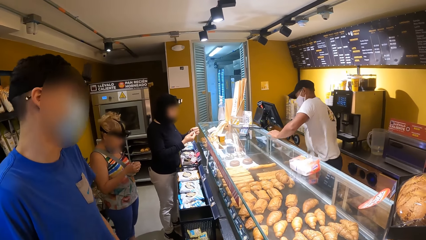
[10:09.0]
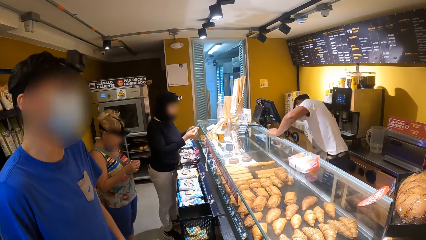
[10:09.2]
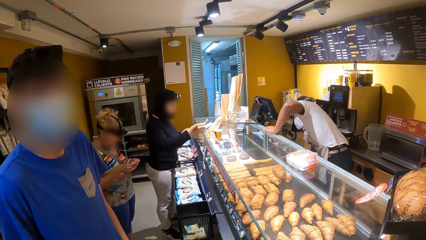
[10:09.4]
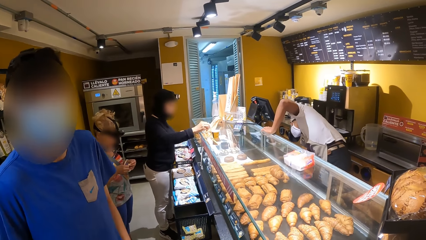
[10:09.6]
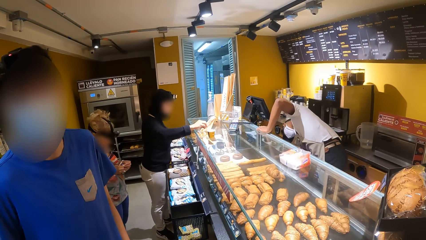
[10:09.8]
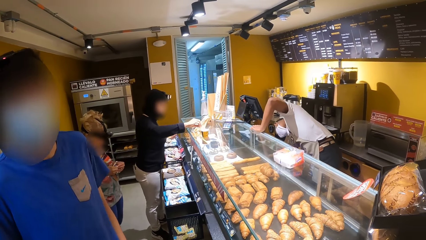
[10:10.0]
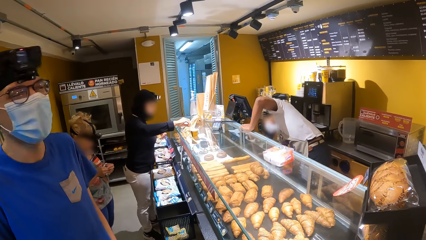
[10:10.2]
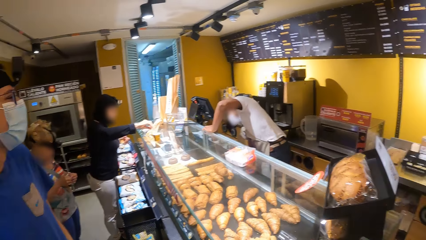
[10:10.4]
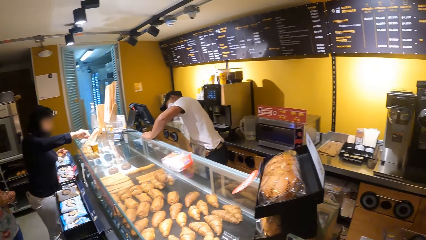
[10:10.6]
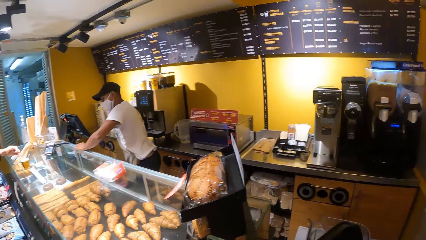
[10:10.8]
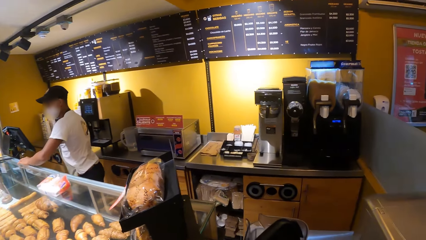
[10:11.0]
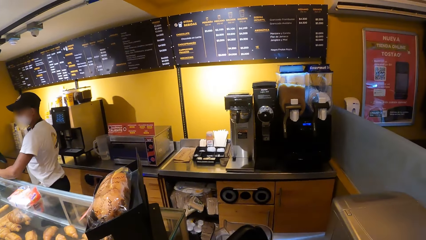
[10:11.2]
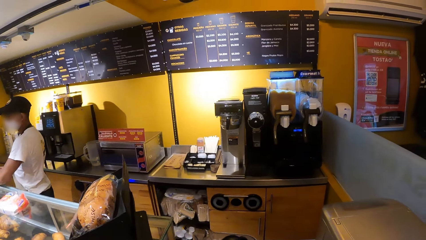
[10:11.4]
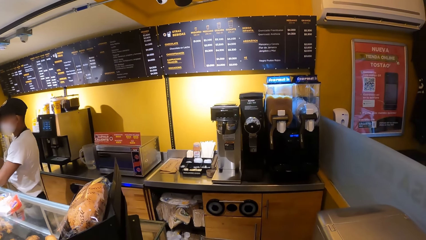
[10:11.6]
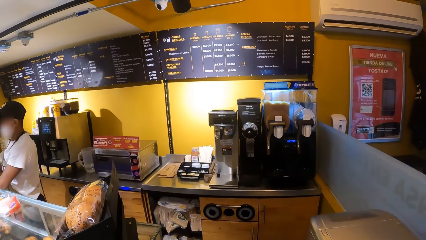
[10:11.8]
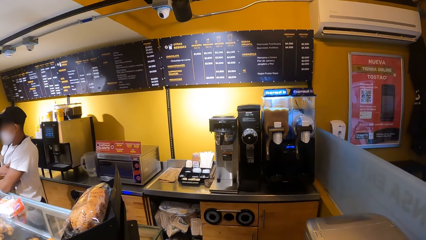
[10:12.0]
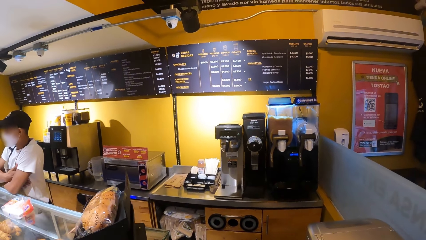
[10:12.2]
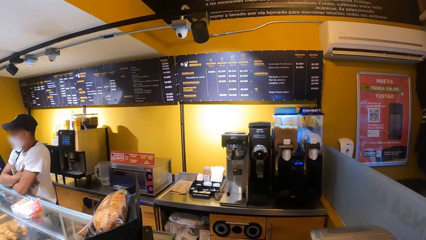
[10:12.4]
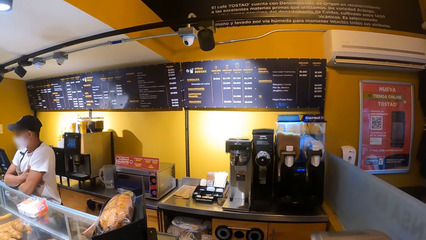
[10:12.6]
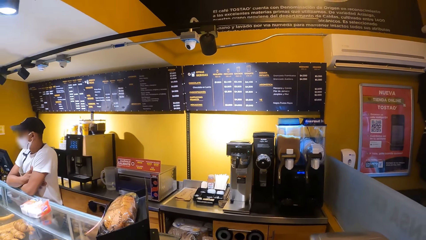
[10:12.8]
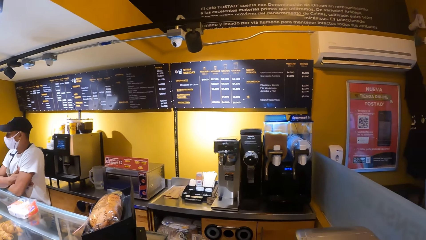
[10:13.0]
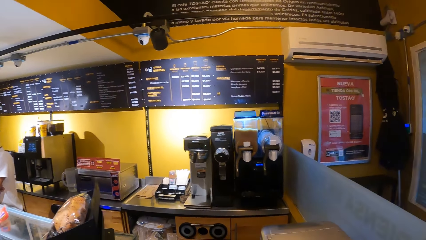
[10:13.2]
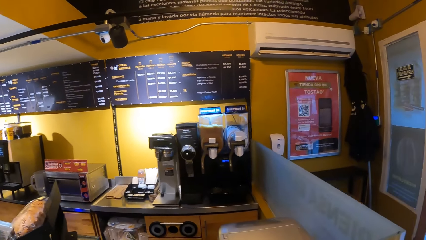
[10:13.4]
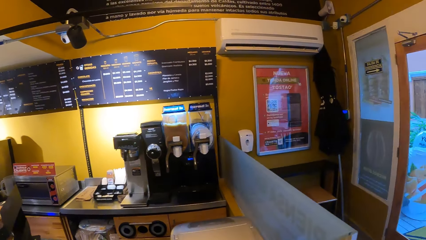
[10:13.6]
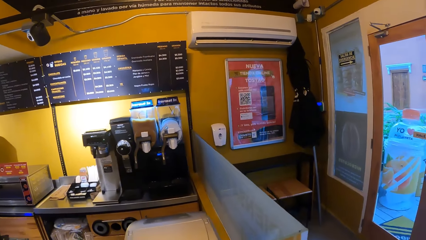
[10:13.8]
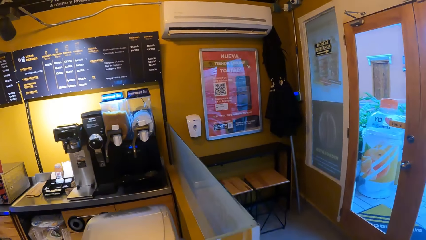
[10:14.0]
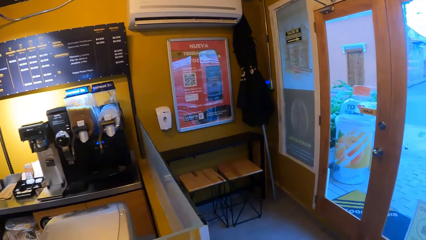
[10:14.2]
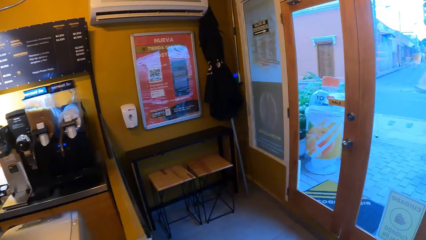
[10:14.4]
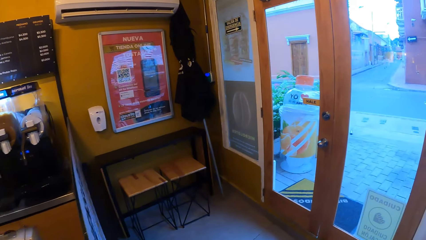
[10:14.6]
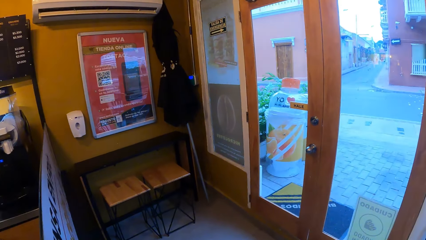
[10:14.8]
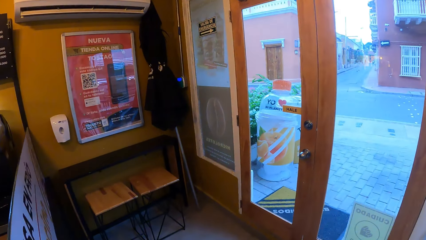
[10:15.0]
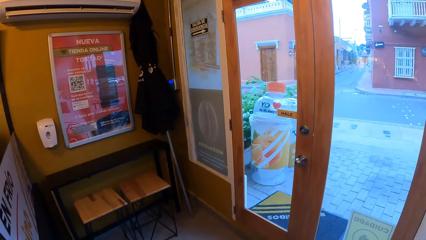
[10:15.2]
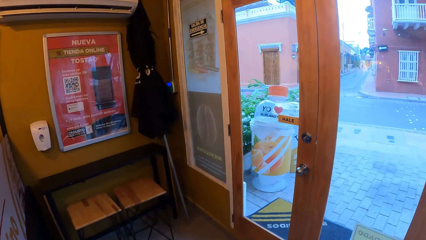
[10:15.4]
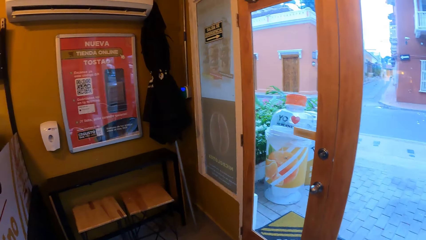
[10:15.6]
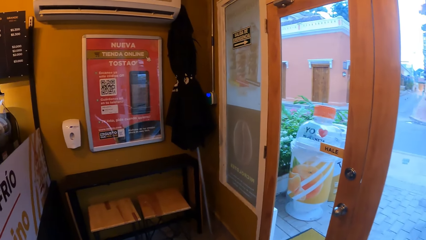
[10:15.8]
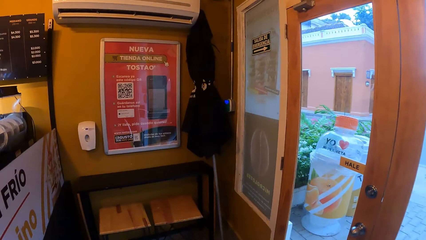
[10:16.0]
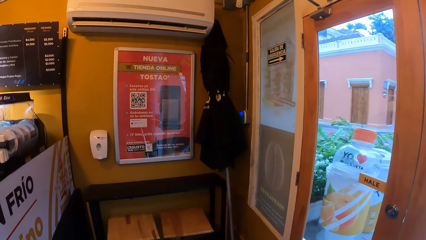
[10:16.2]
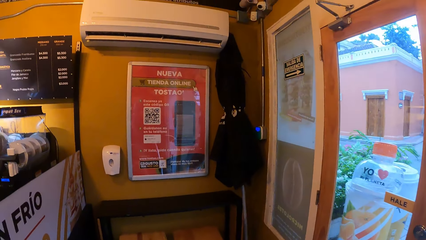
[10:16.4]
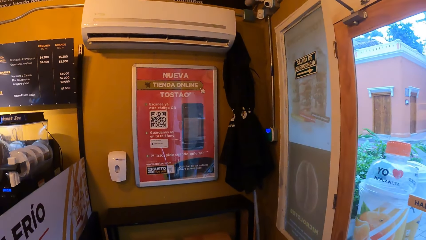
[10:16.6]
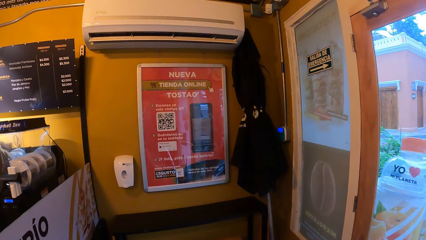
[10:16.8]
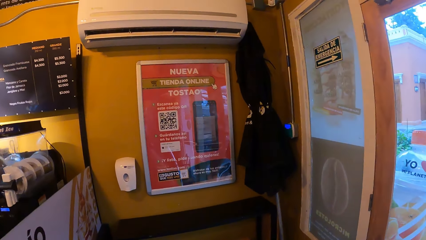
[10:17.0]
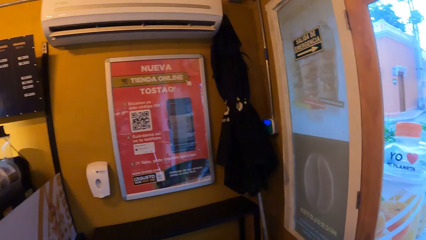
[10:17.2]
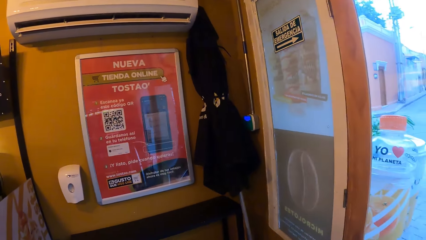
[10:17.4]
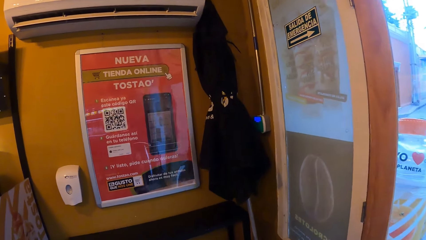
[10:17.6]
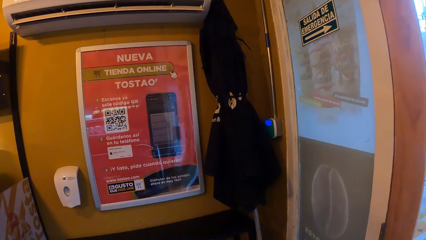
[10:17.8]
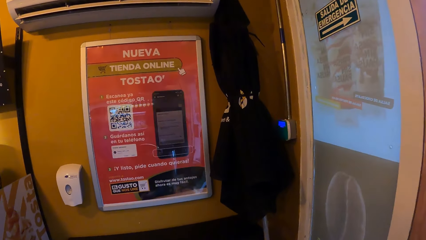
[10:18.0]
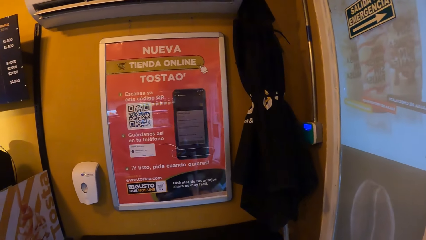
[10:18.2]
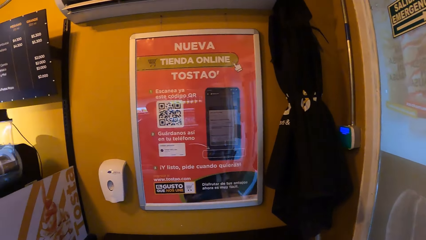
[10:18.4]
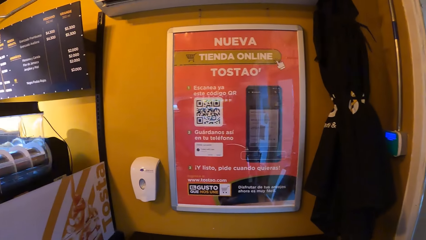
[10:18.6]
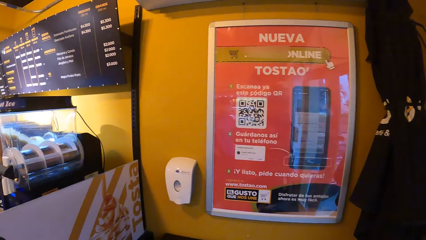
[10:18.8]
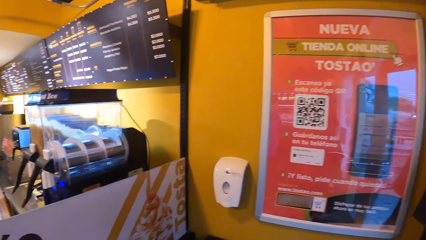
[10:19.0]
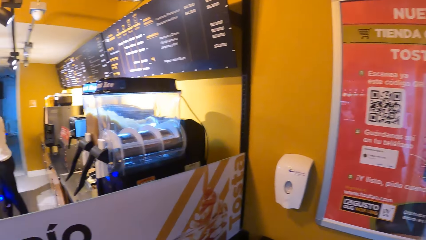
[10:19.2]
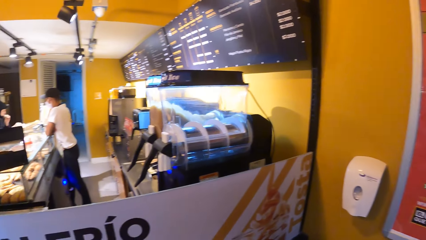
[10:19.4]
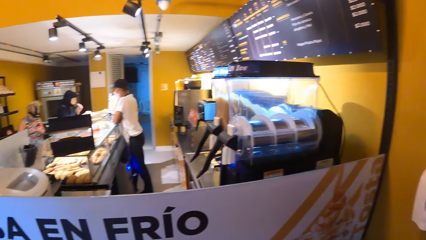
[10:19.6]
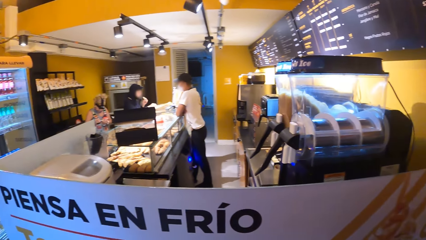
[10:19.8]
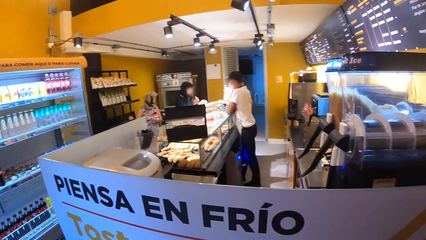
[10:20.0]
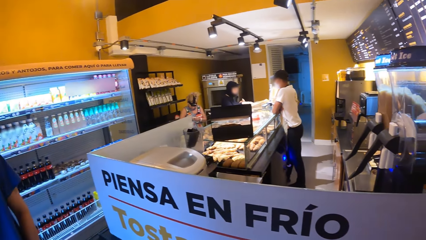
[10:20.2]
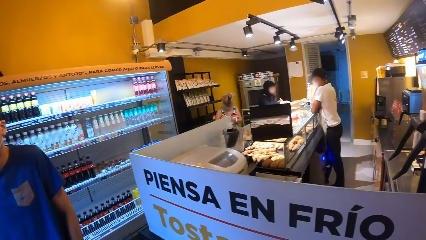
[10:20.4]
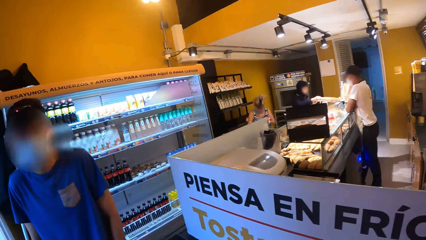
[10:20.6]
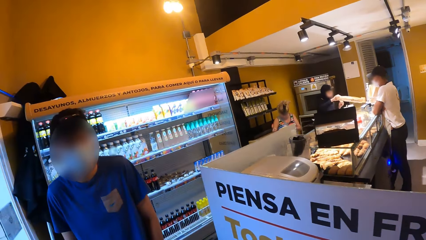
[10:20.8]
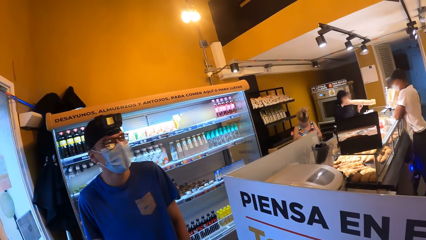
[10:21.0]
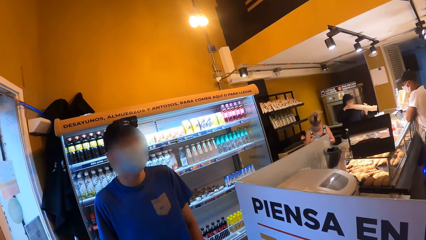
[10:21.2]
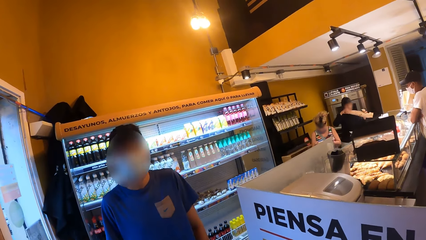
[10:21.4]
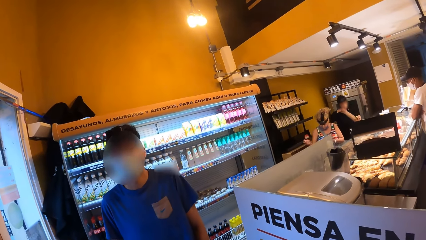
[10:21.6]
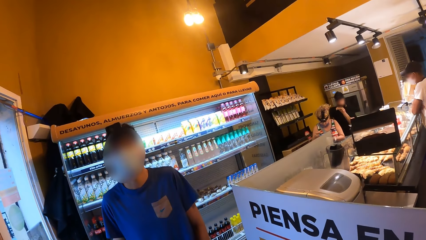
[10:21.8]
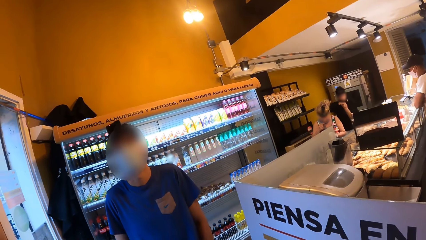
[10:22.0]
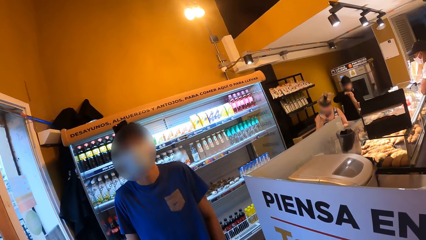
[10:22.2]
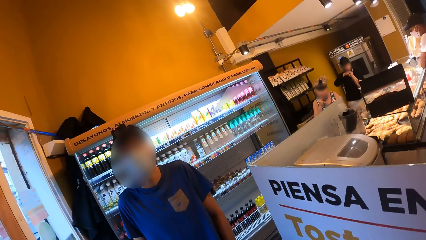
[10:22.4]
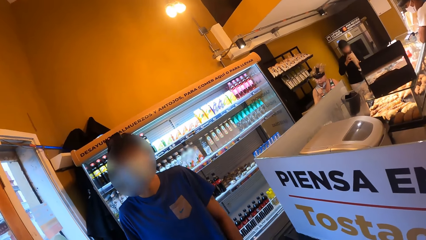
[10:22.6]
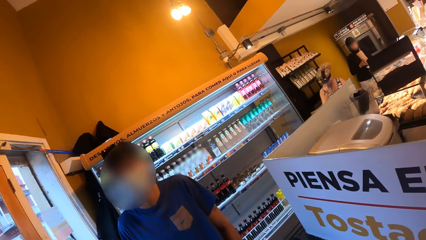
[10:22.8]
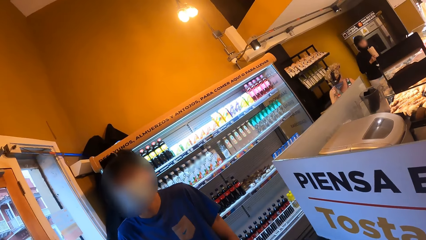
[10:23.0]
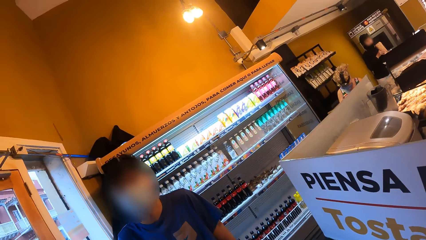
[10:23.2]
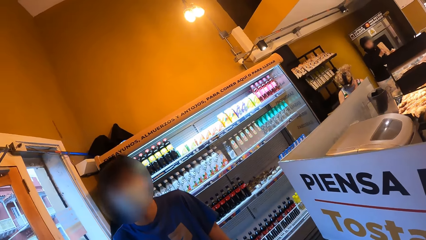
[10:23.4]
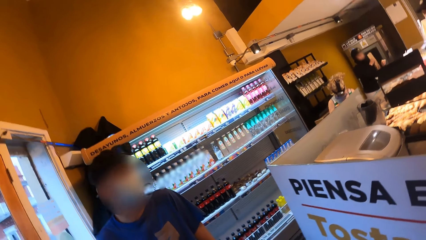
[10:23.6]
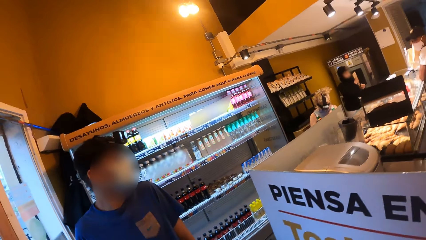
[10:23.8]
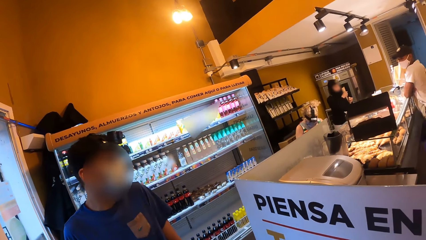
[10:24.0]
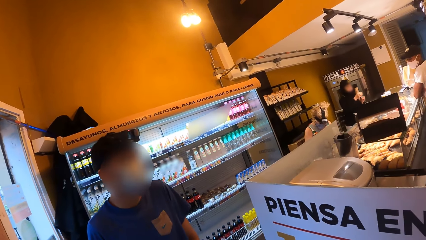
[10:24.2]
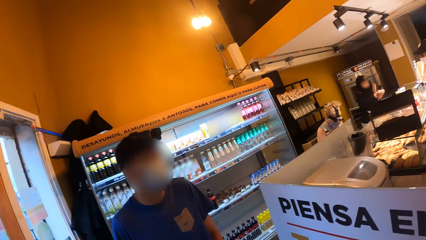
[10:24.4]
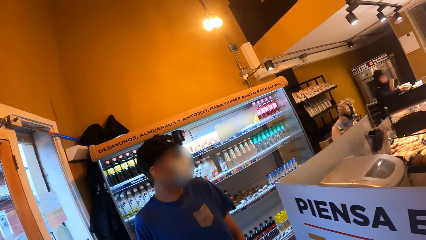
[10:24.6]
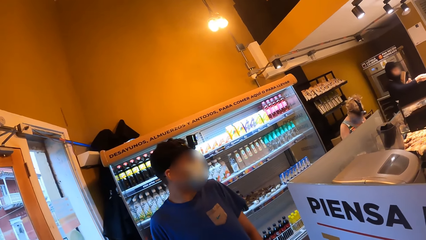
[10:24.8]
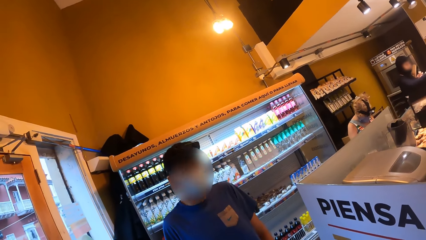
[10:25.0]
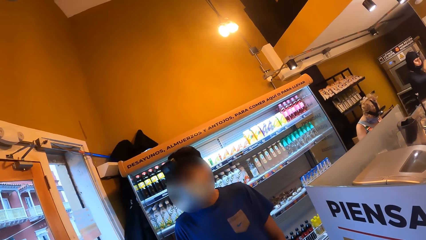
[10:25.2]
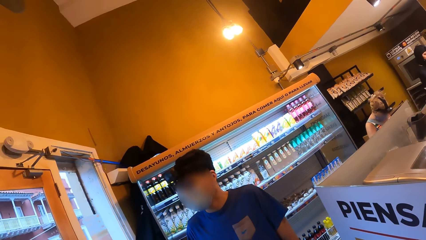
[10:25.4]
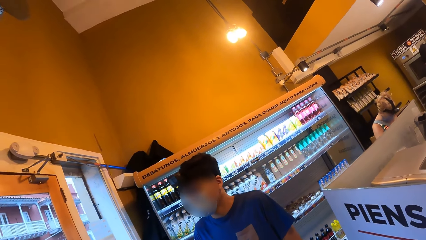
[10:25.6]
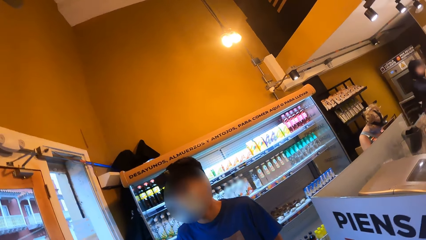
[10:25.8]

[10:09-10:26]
The camera wearer looks around. They walk to the seat. They converse with a person.
